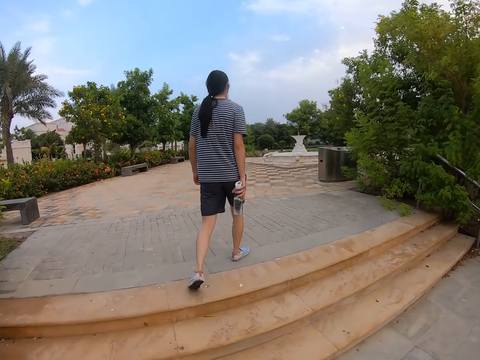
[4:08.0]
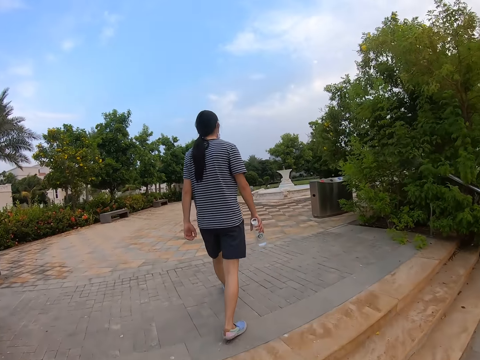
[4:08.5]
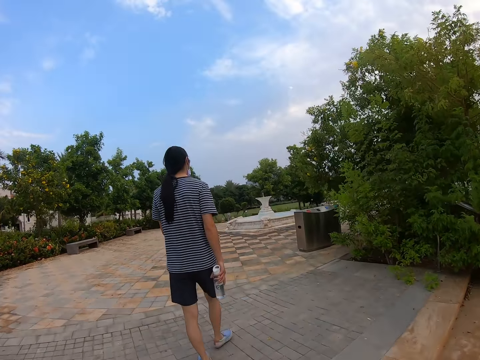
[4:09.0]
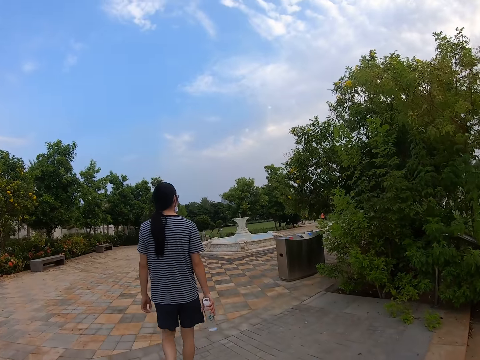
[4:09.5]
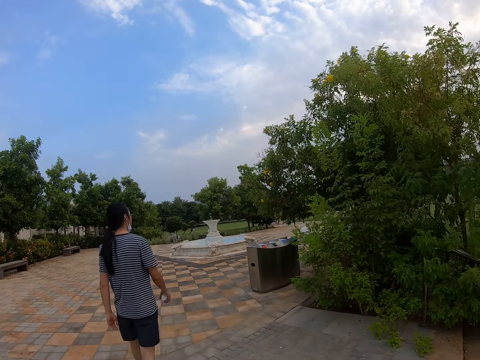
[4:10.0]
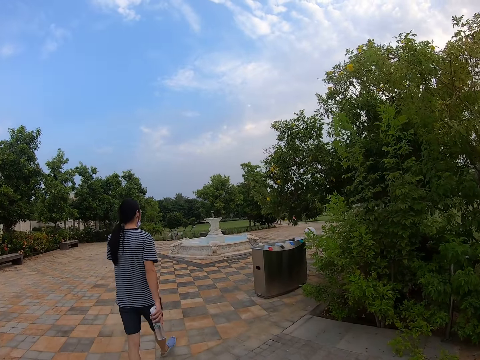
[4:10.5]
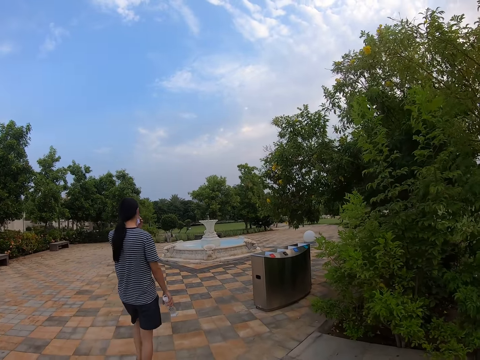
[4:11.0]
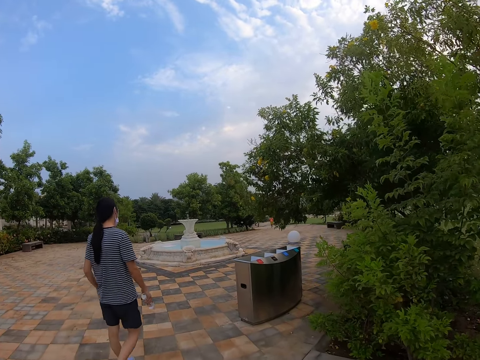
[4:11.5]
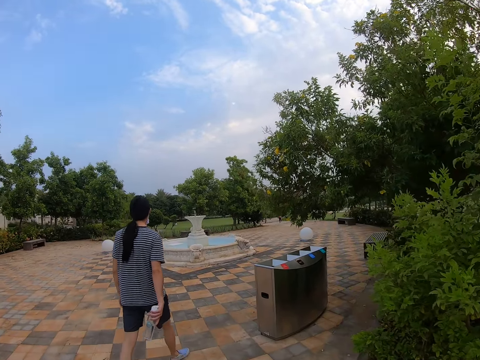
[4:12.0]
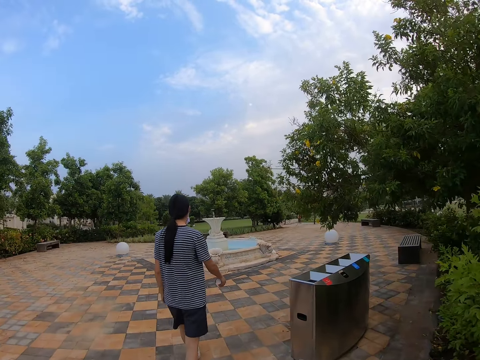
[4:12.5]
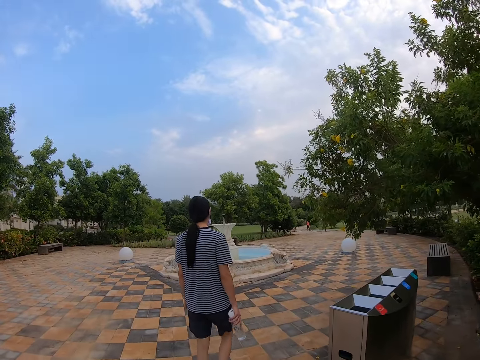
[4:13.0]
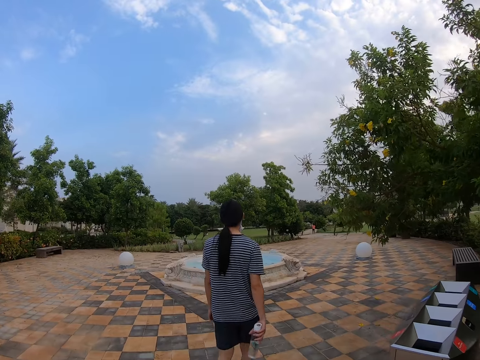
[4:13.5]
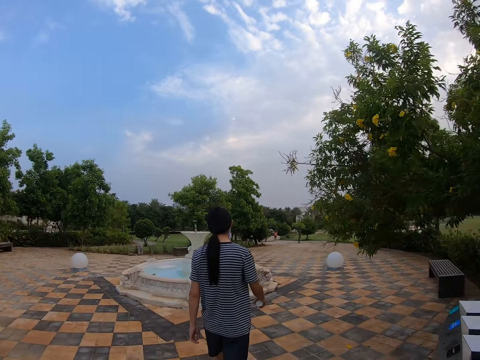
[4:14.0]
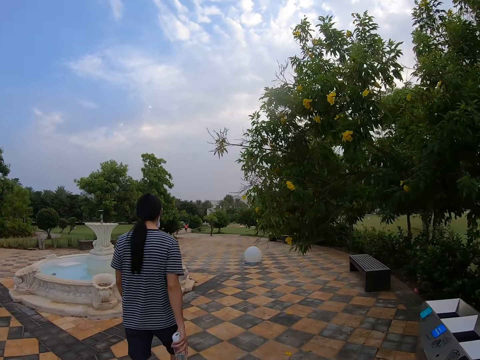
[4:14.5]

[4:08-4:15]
The camera wearer ascends the stairs. A man walks around the park. The camera wearer walks around the park.

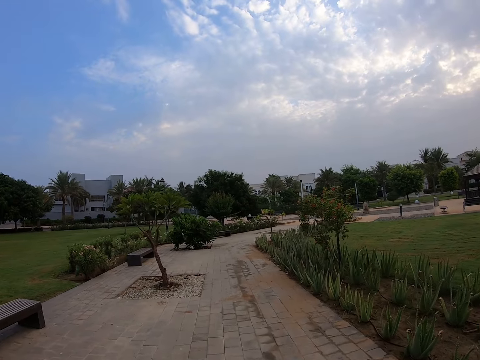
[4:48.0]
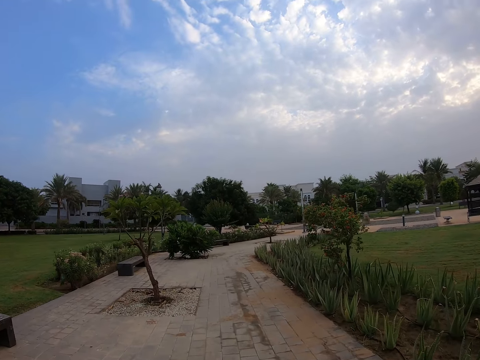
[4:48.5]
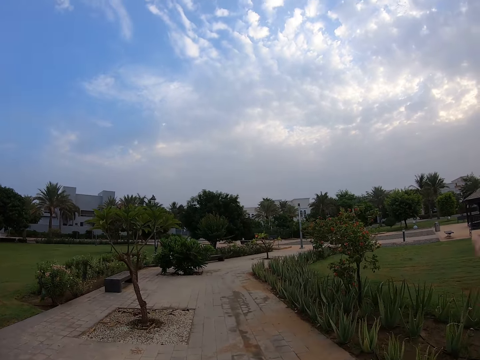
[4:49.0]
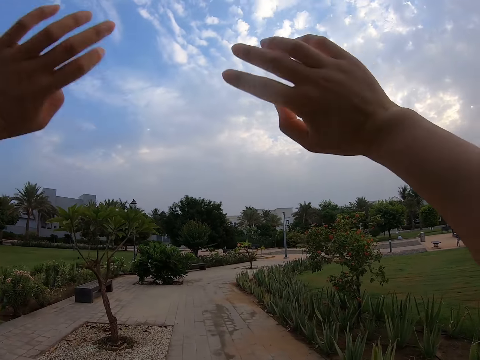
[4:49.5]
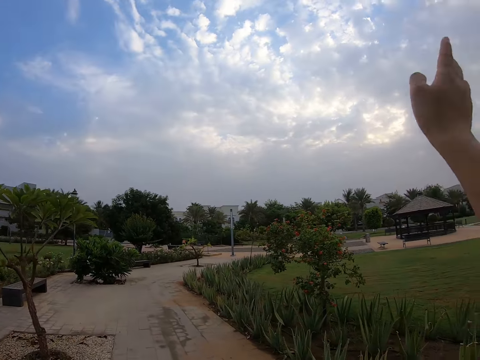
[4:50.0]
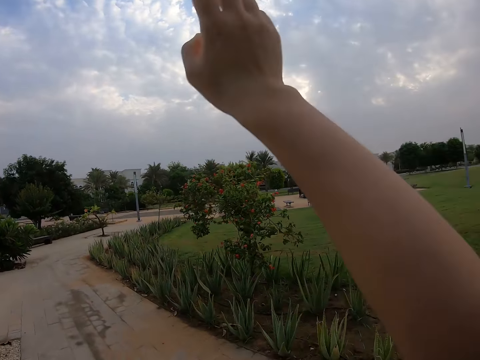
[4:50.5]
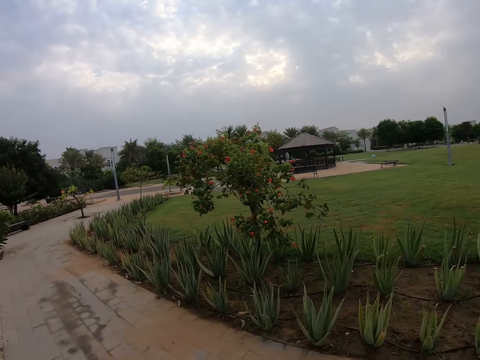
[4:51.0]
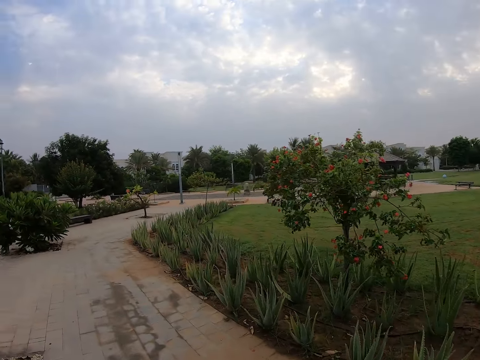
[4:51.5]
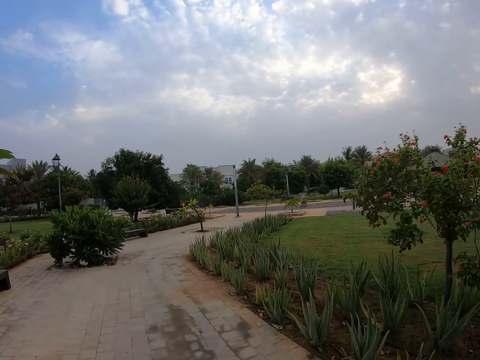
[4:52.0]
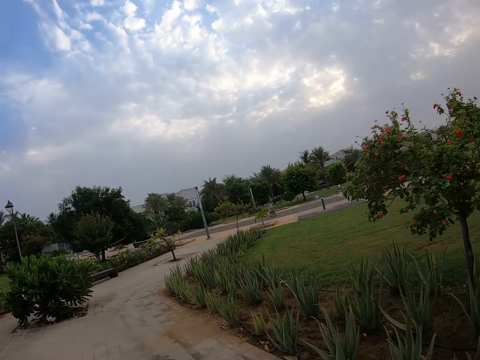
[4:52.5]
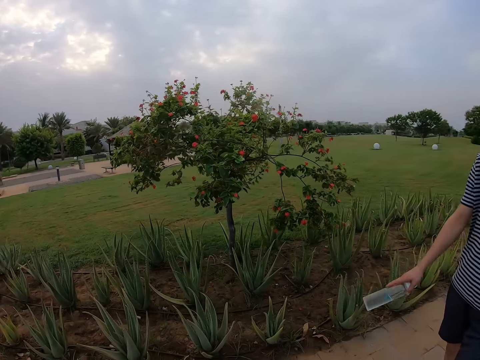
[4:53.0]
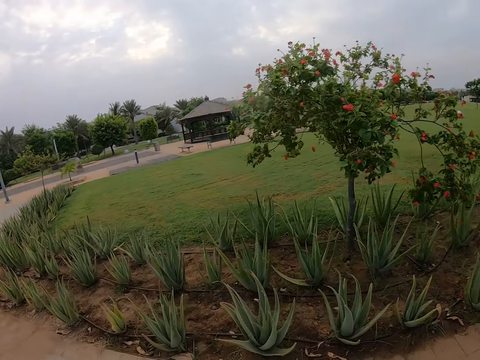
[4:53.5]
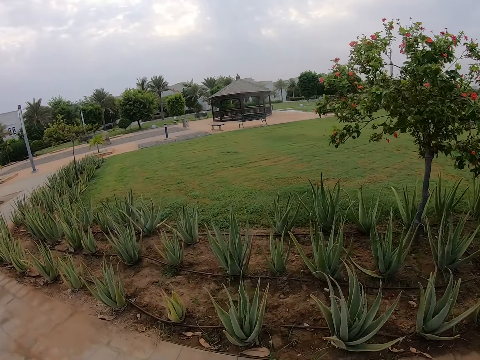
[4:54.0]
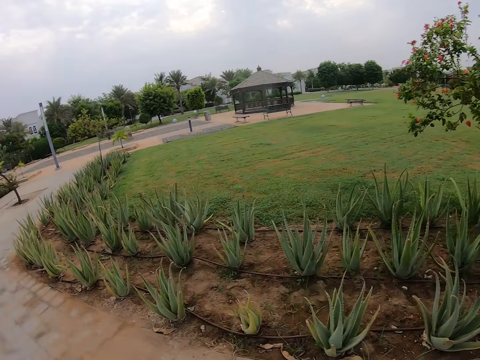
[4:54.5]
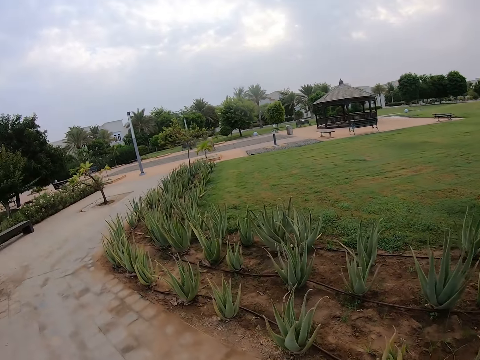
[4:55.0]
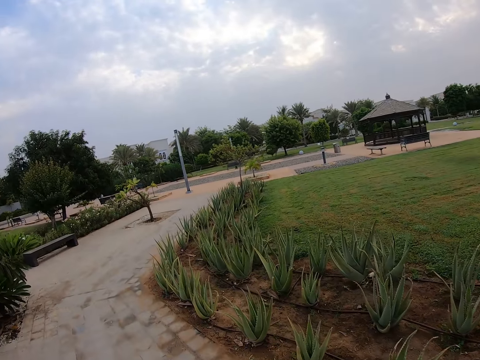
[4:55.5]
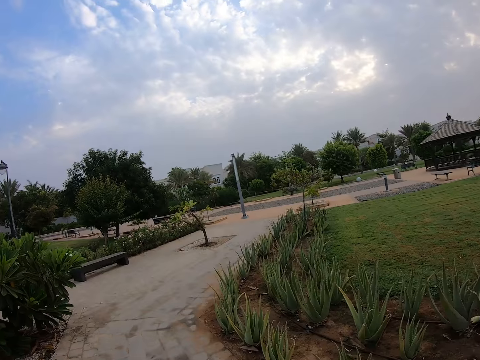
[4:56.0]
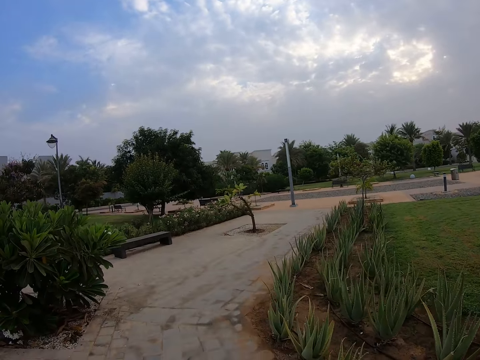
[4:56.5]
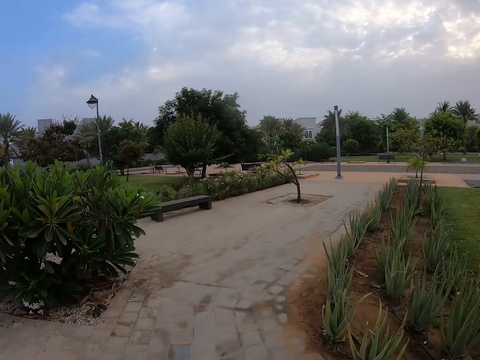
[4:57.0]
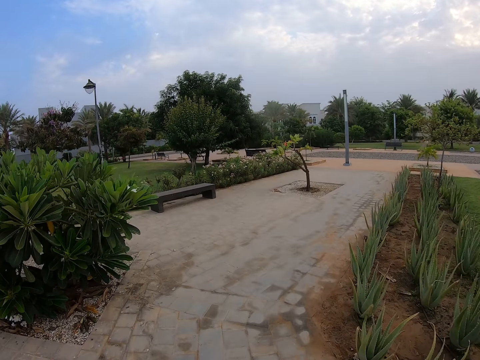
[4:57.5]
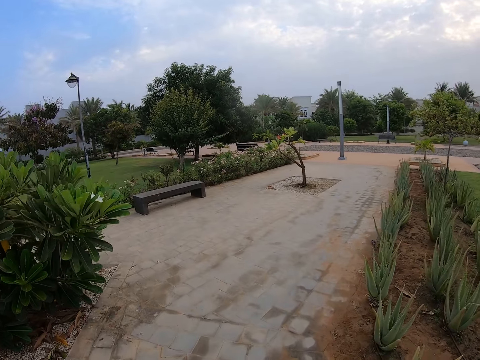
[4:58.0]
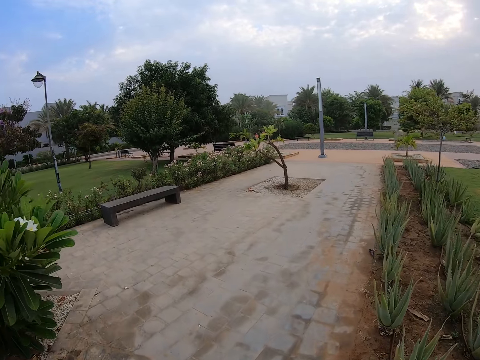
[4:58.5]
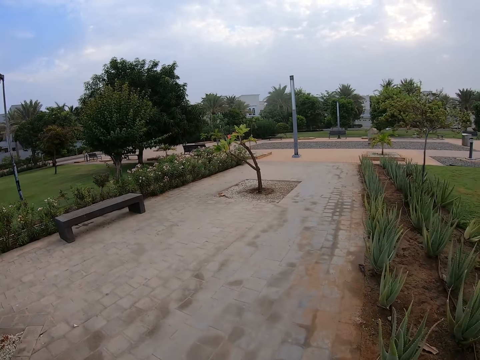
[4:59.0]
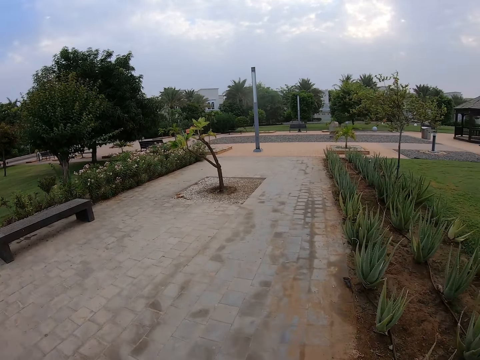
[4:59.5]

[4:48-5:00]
The camera wearer waves the hands. They walk around the park. A man walks around the park. The camera wearer walks around the park.

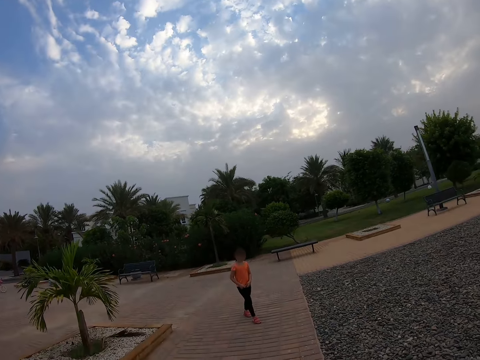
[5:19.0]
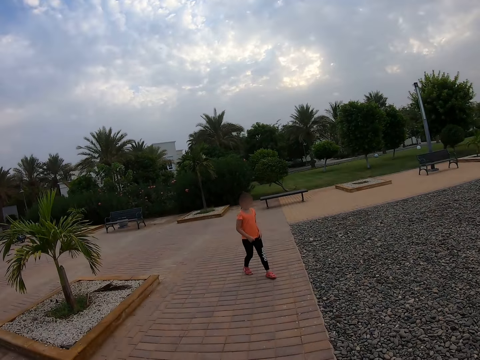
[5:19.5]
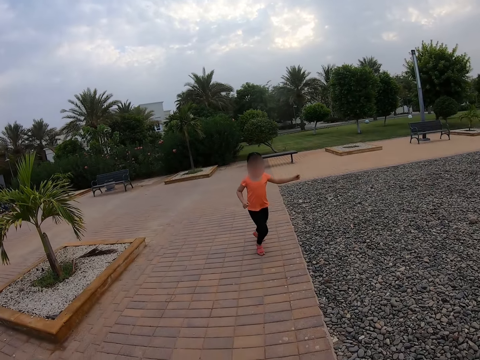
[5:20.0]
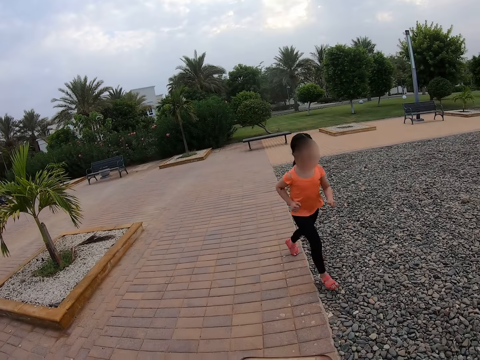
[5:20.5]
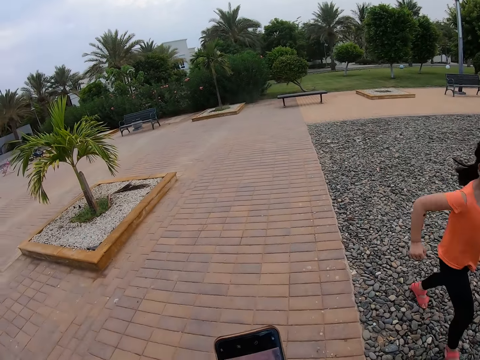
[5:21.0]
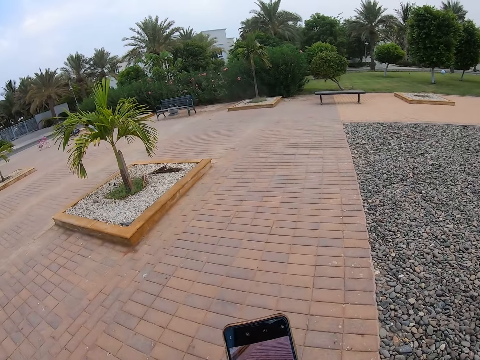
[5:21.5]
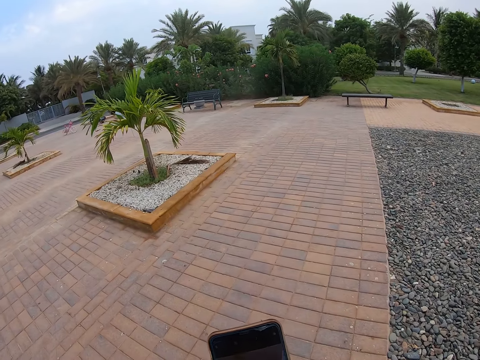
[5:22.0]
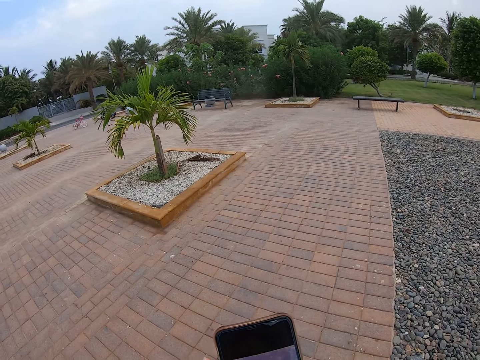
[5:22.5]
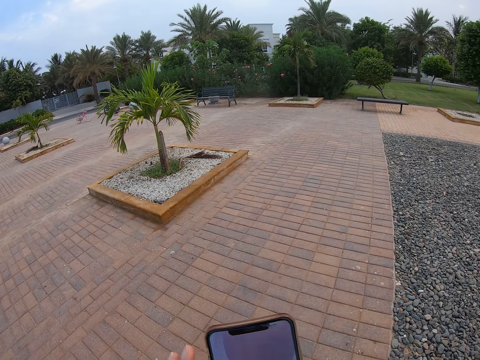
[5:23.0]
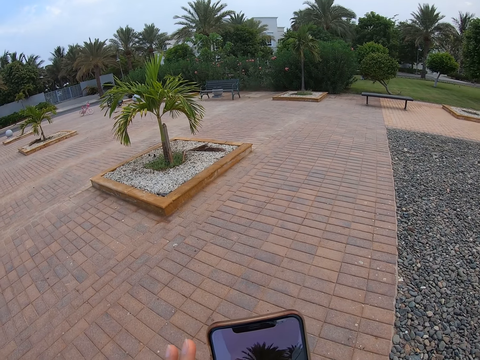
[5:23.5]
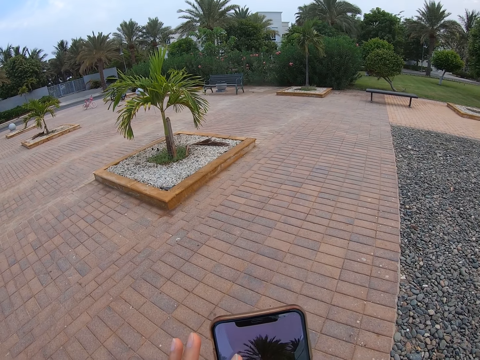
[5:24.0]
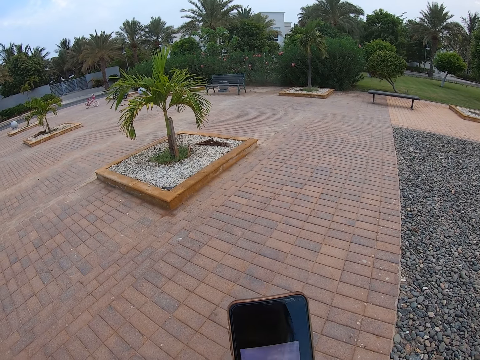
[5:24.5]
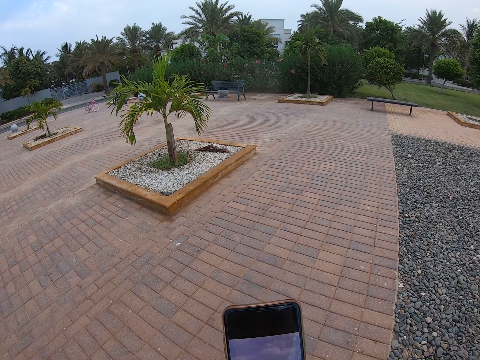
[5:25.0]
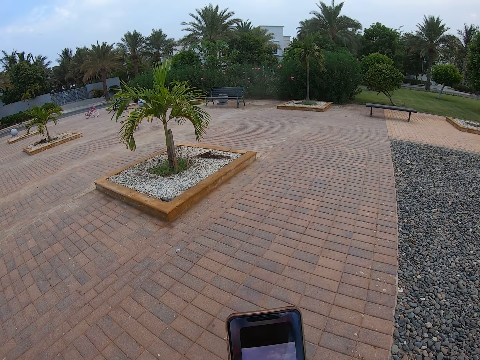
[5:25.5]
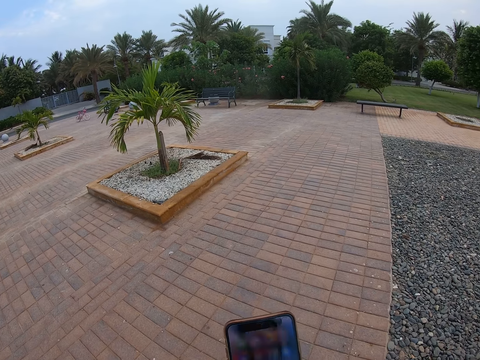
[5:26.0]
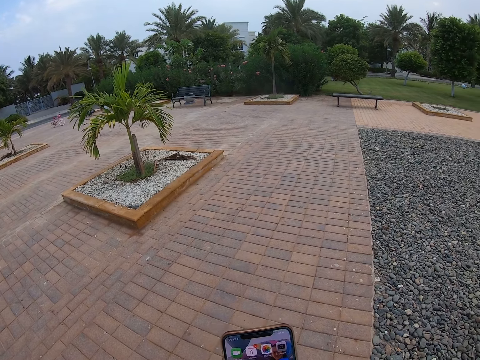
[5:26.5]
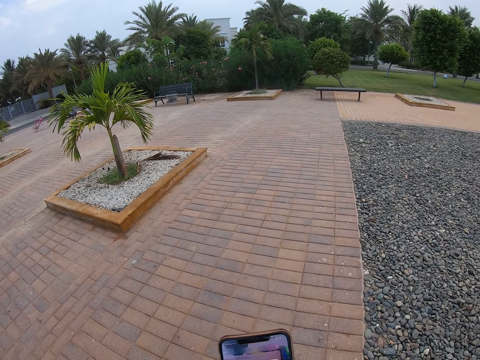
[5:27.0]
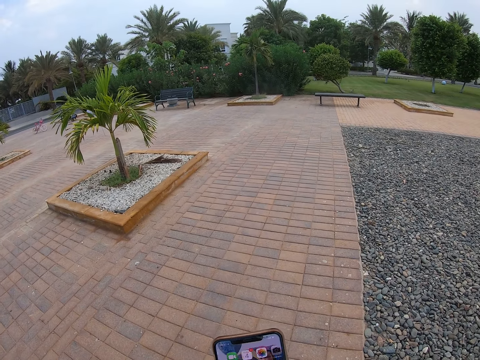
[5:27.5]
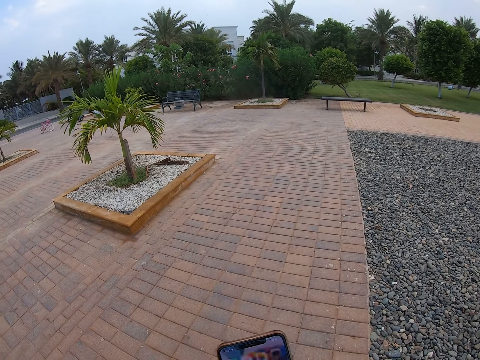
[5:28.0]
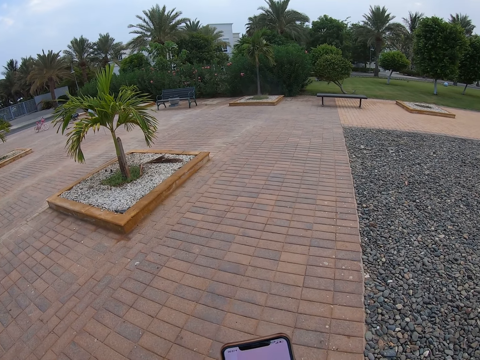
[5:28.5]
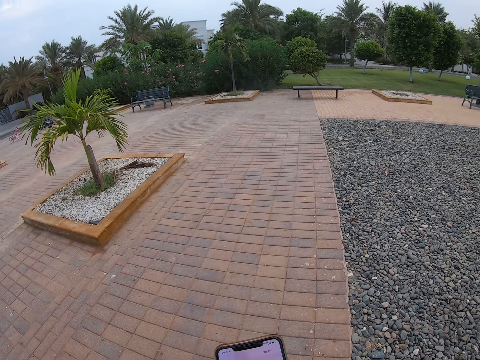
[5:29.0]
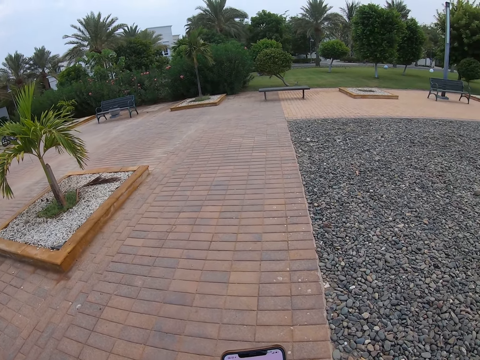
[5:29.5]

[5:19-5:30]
A woman walks around the park. The woman runs around the park. The camera wearer scrolls the phone. They stop walking.
